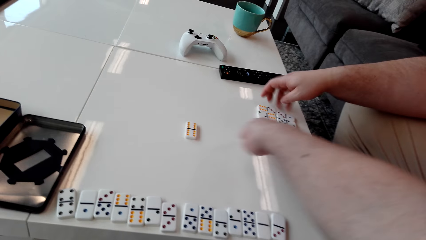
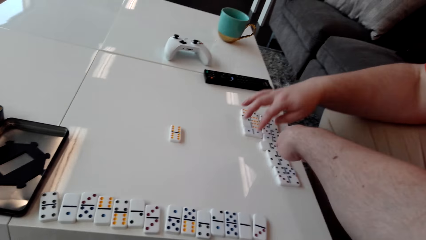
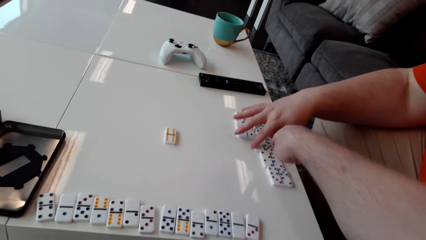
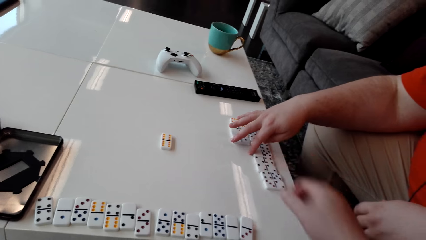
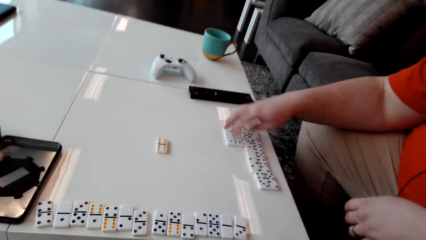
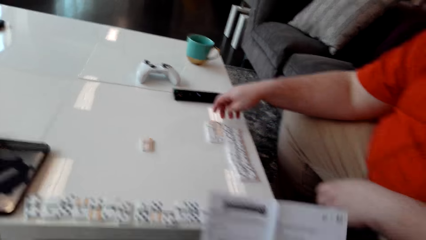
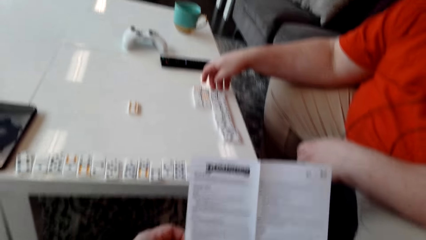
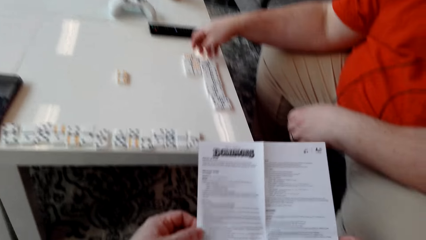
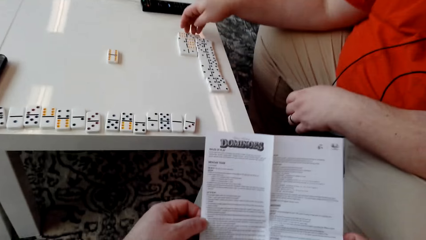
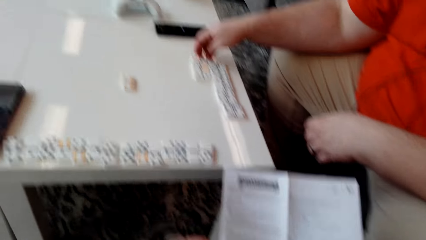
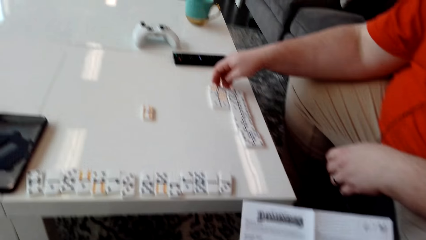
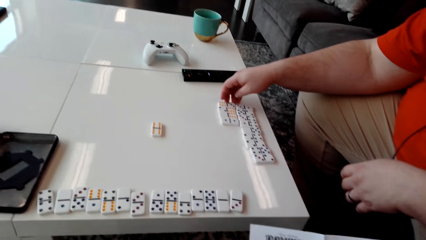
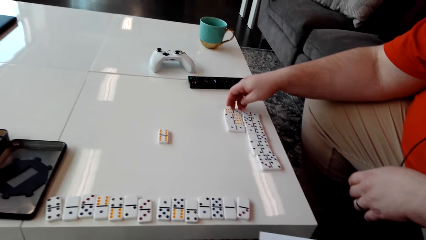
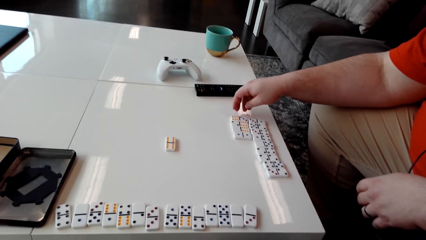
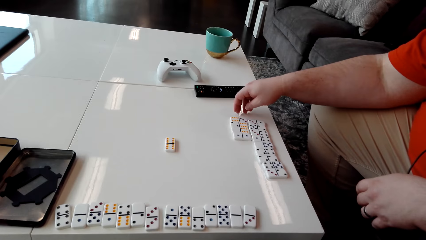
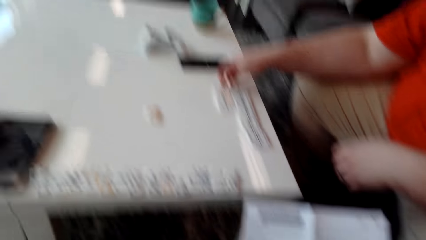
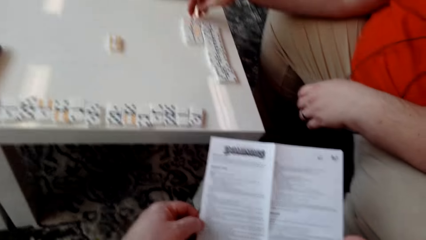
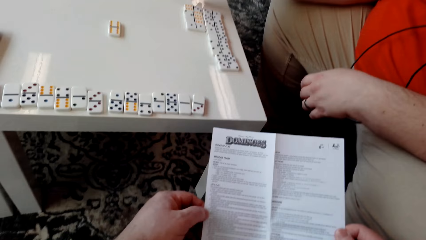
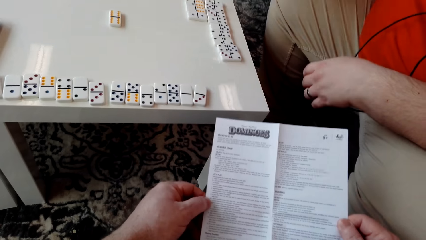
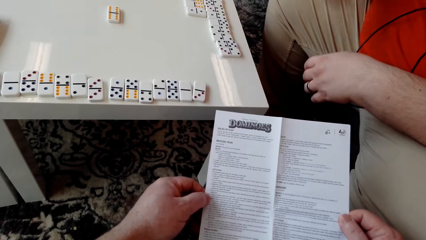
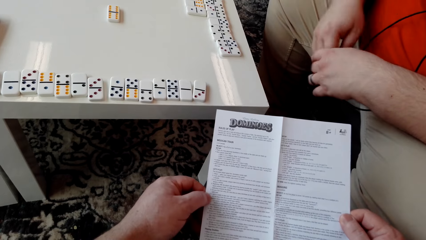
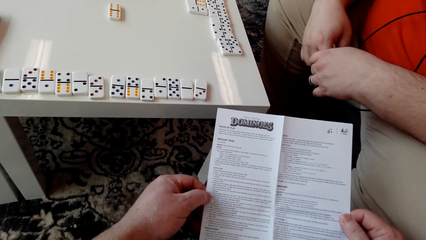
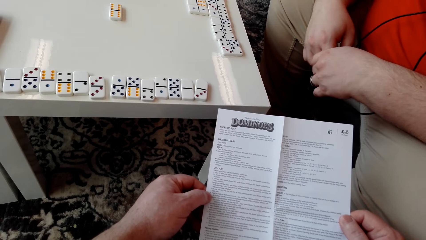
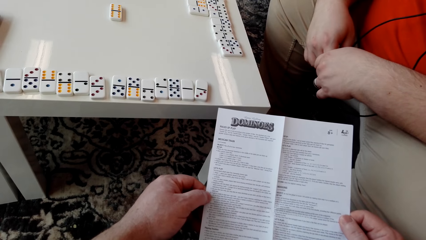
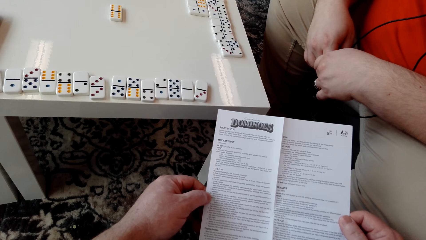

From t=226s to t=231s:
The camera wearer speaks with gestures. They point at the table. They hold the booklet manual with both hands. They read the booklet manual.

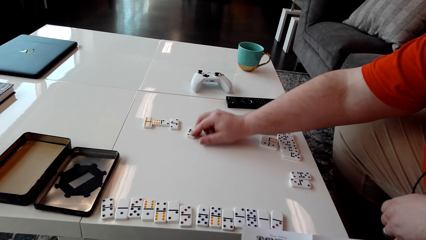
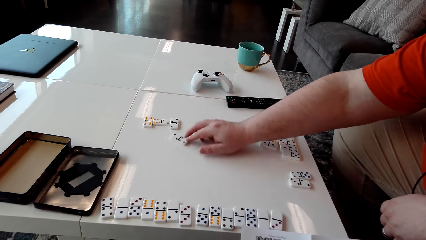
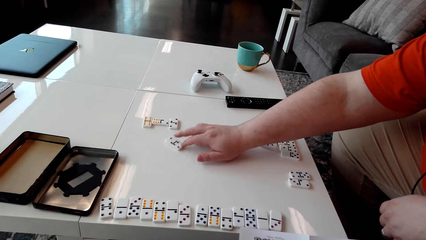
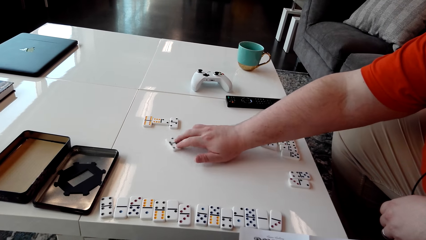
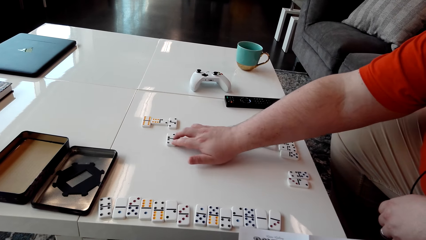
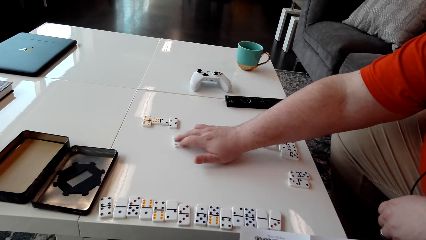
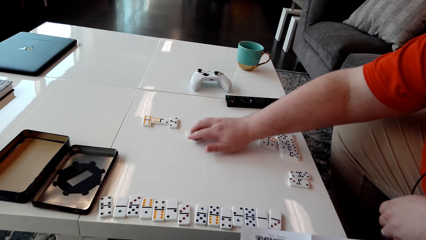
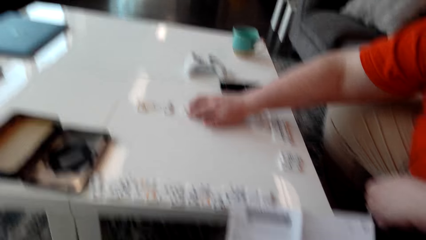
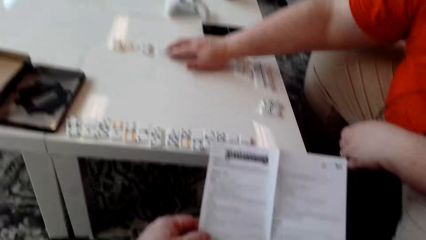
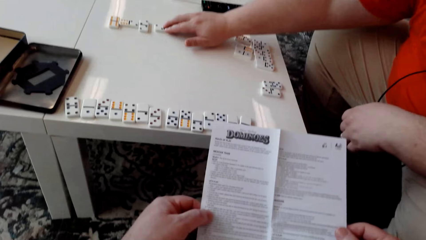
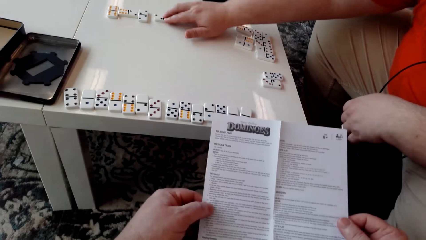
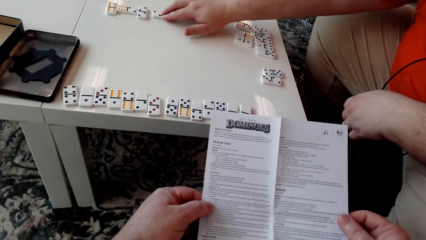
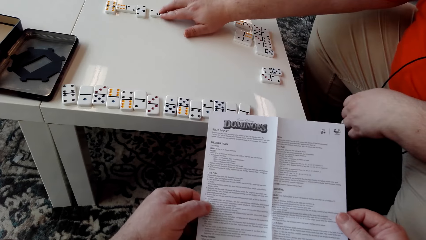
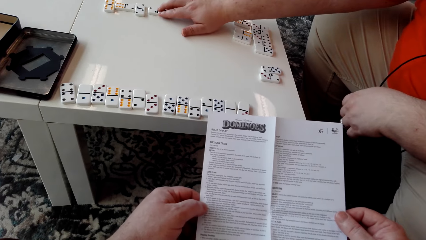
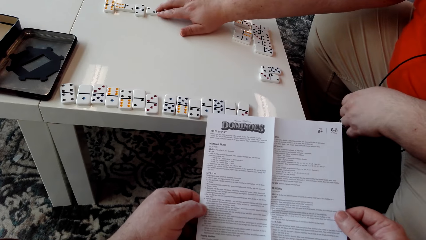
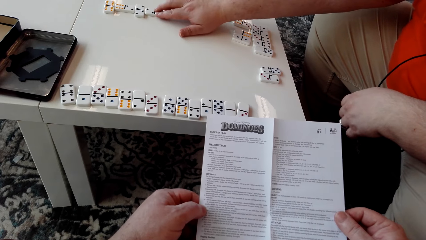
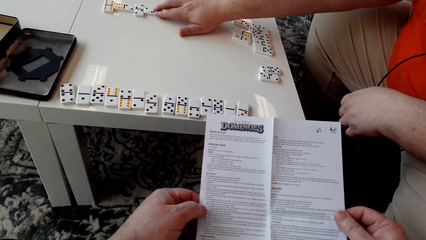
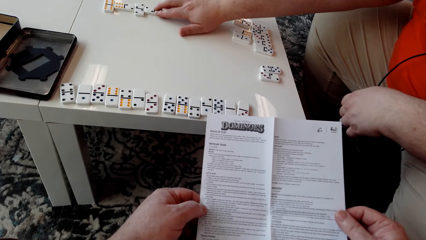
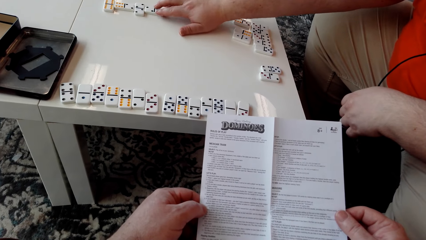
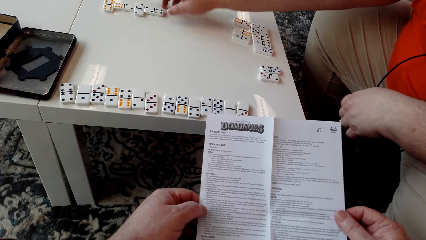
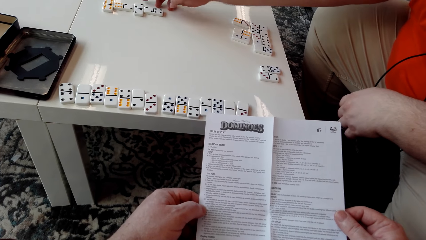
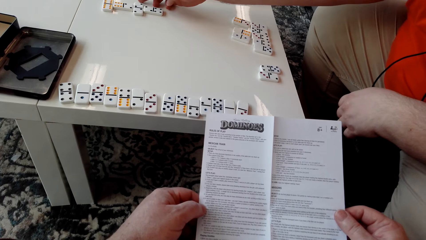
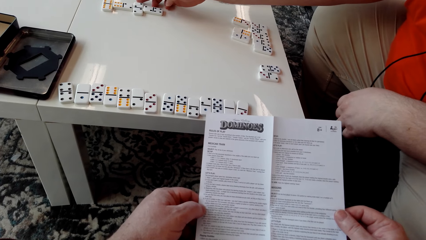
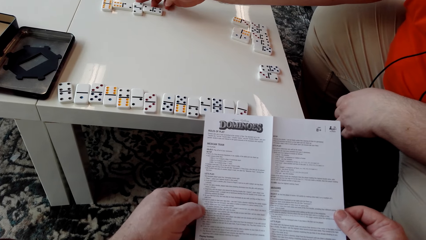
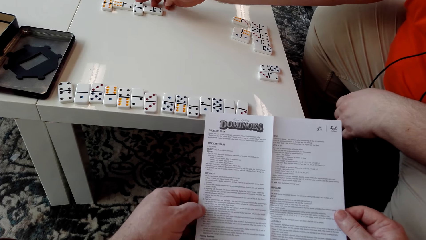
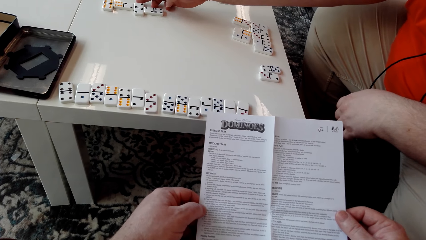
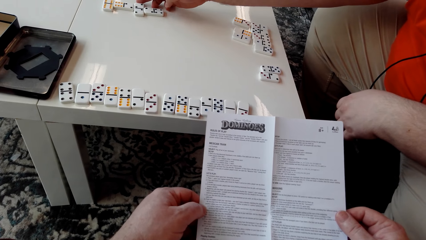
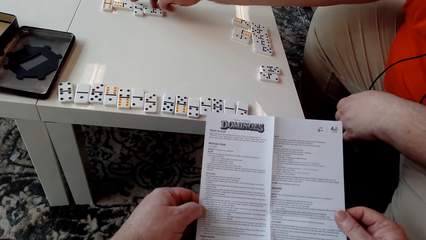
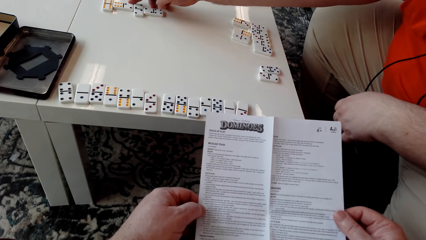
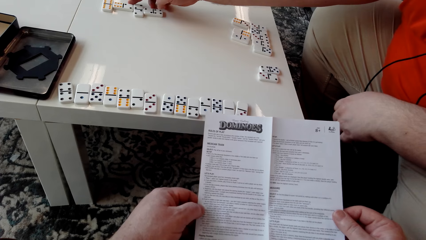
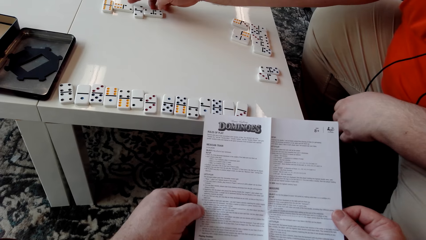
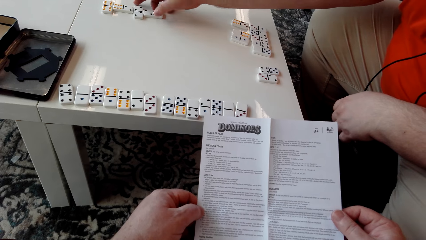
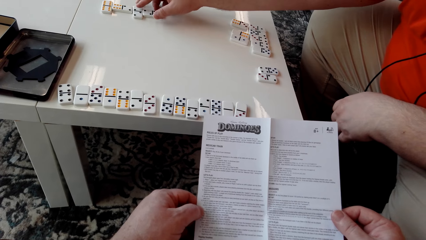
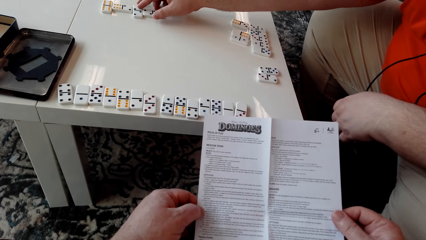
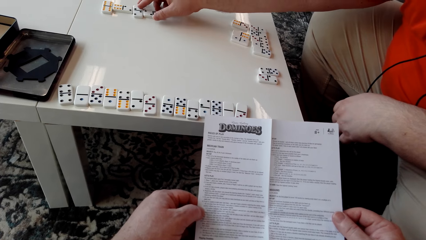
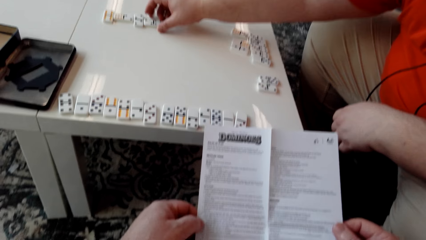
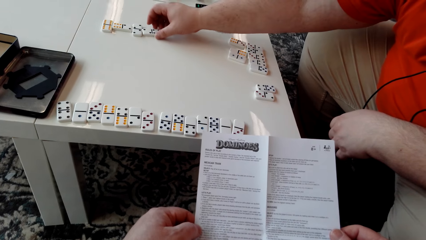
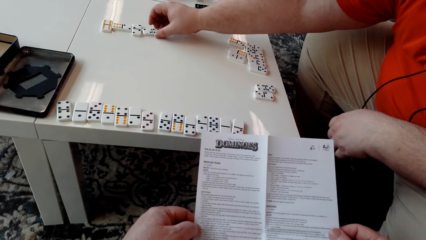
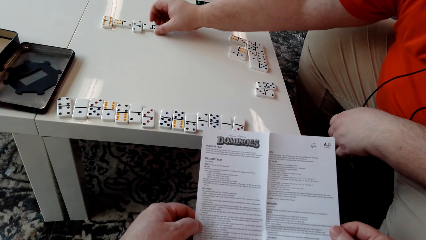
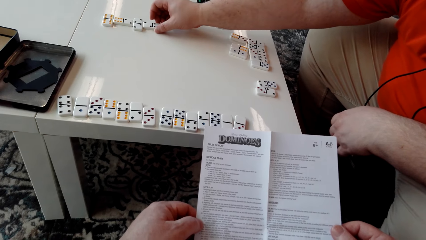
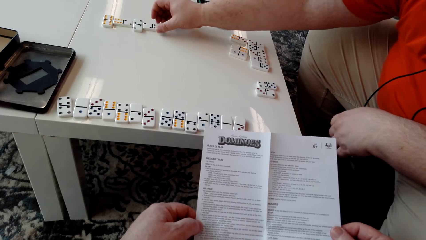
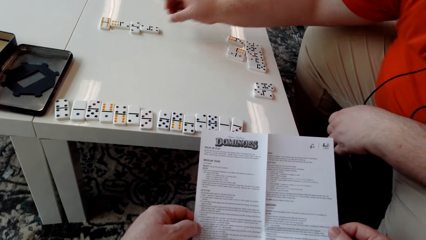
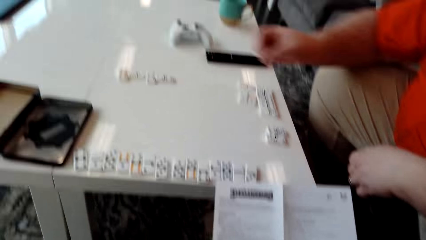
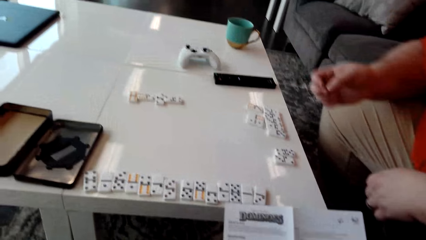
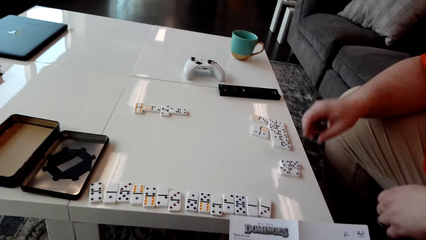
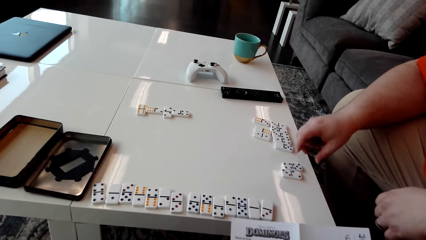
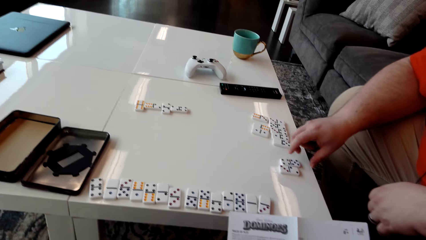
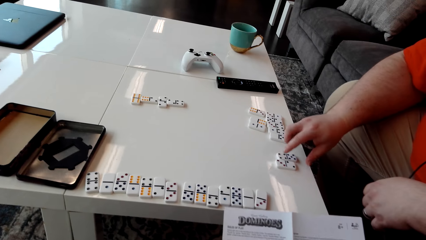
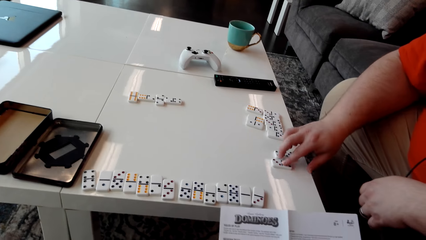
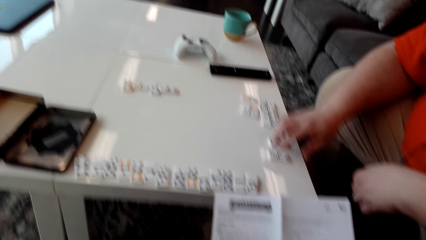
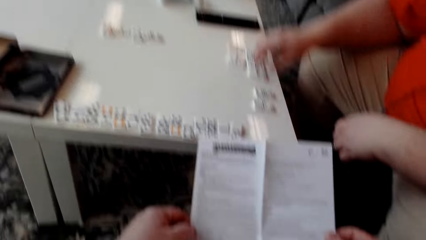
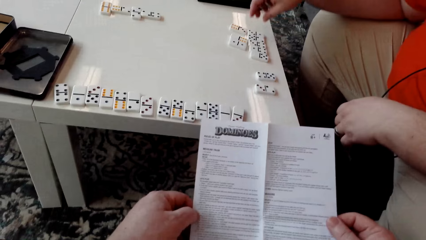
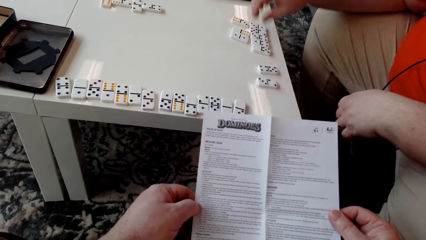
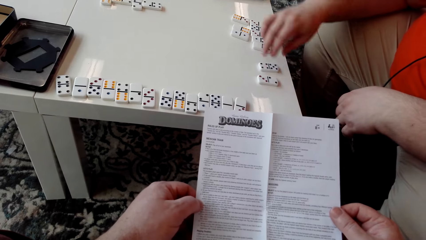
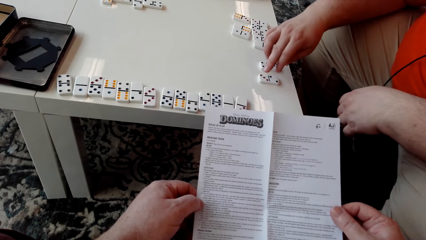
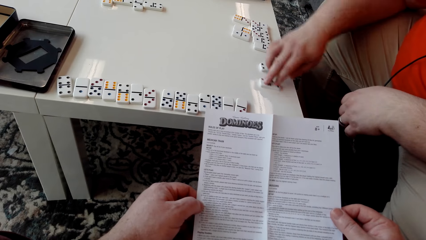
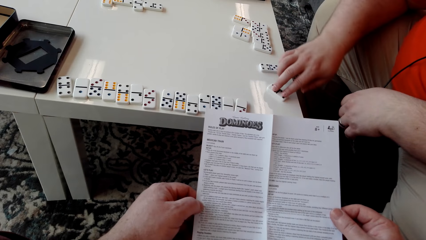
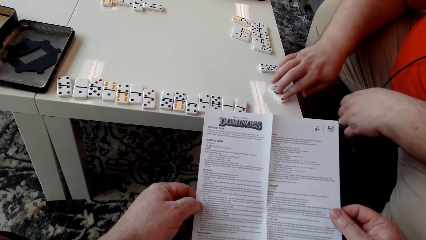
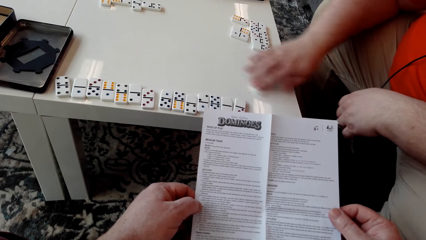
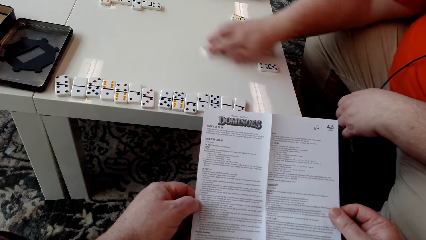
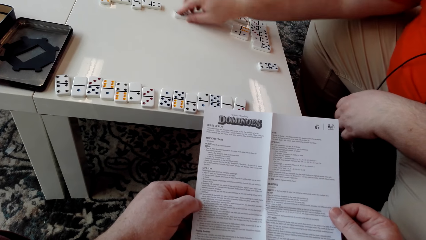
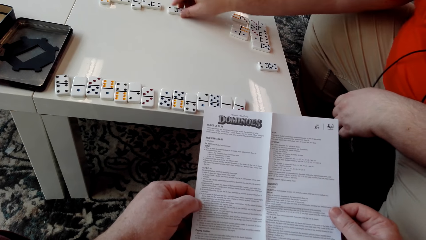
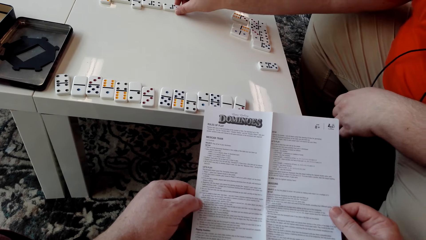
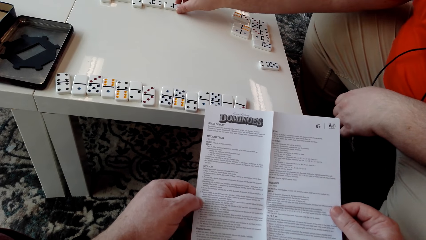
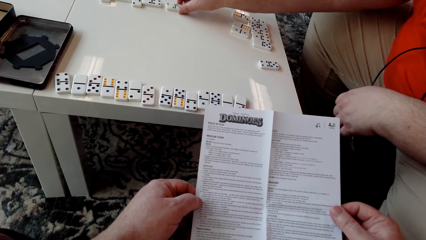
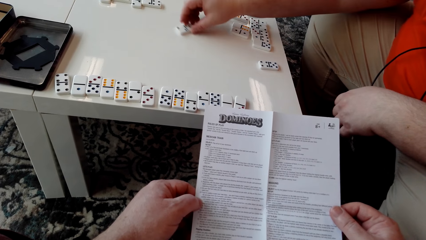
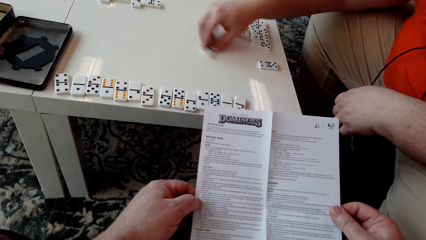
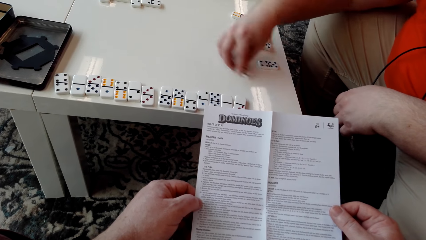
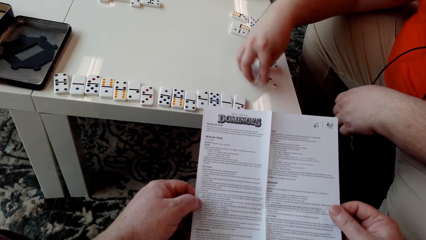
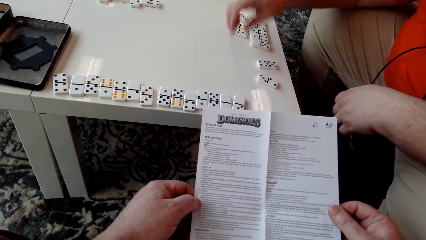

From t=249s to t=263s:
The camera wearer looks at the pamphlet. A man arranges domino tiles. The man moves the domino pieces on the table. He drags a domino tile.
